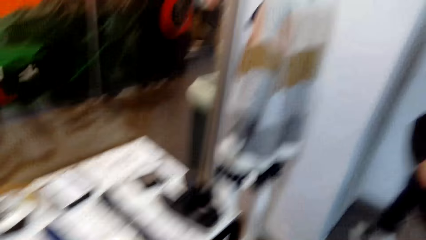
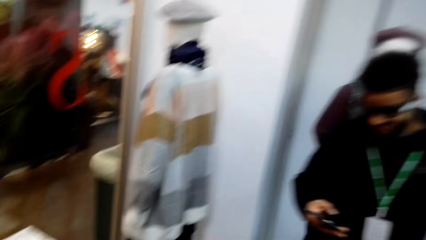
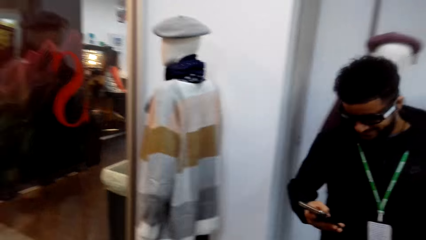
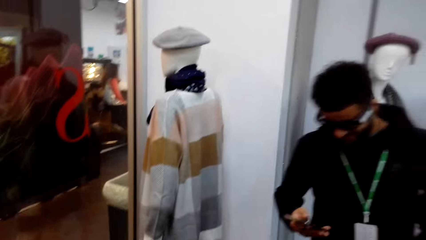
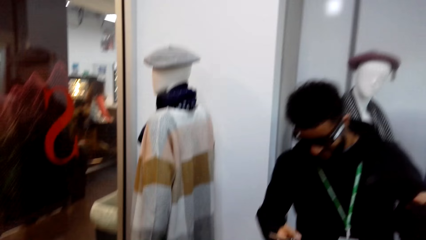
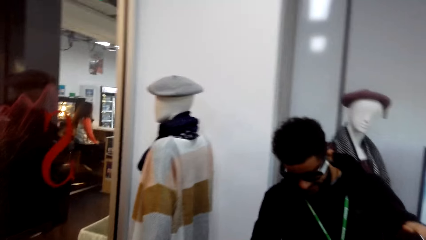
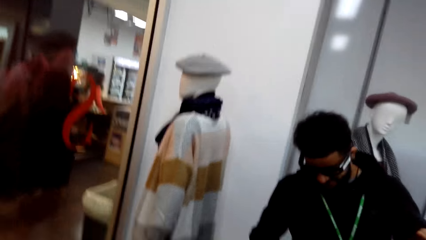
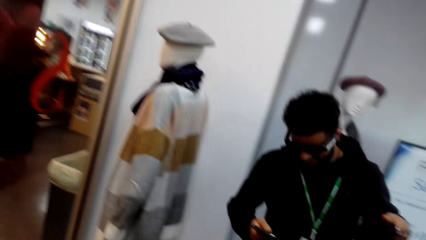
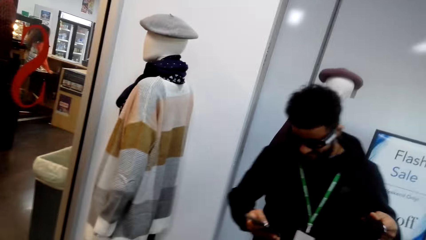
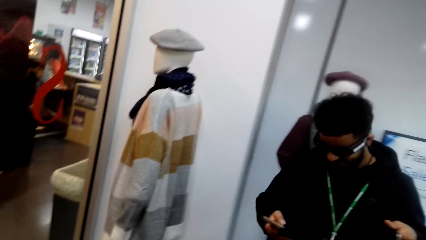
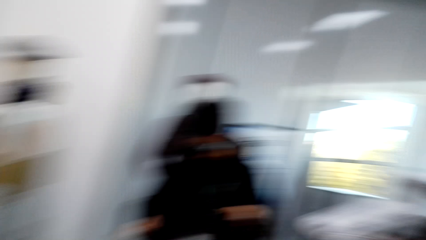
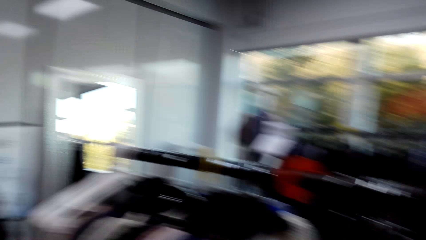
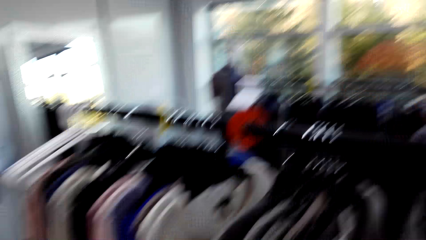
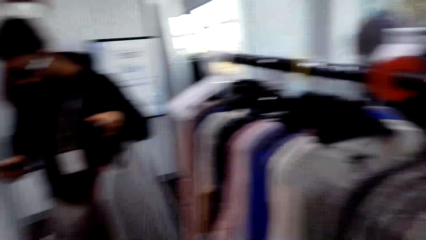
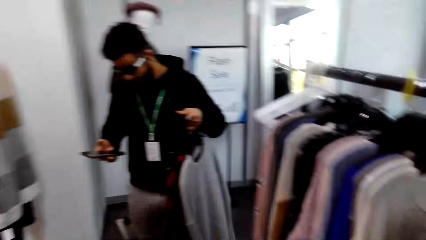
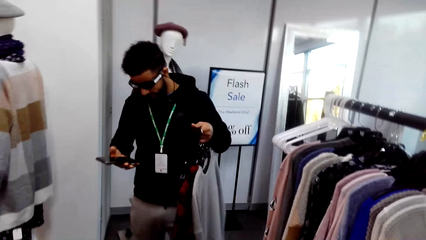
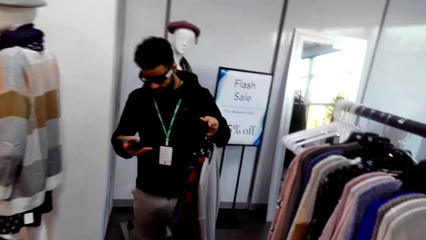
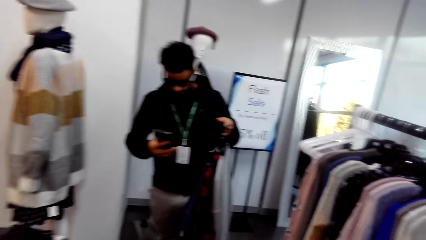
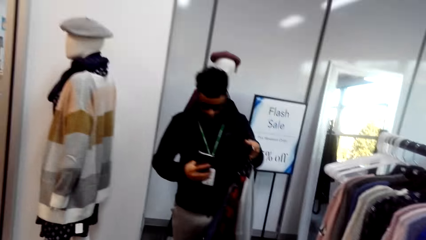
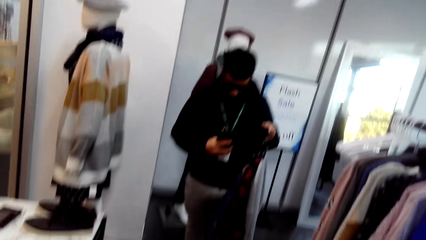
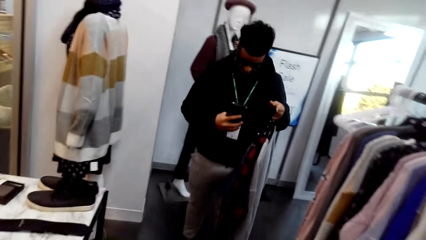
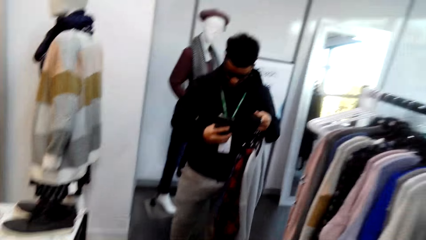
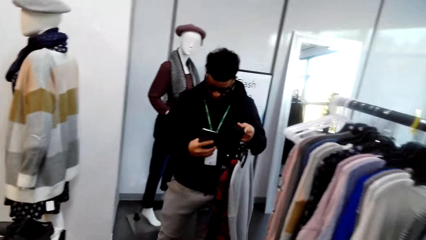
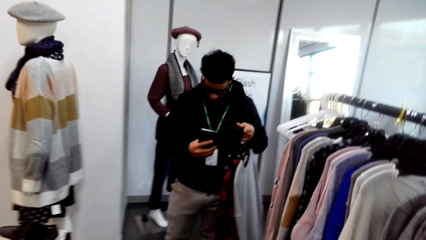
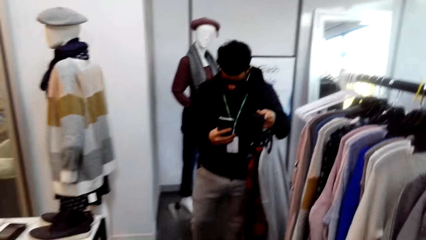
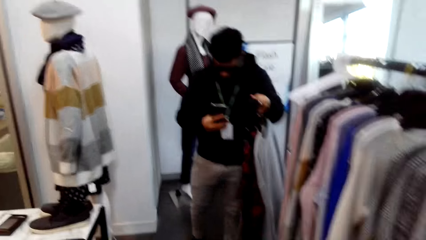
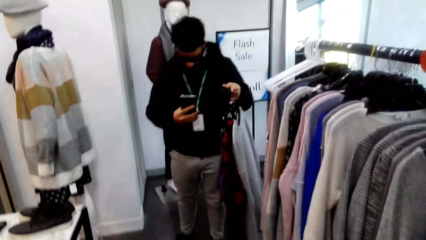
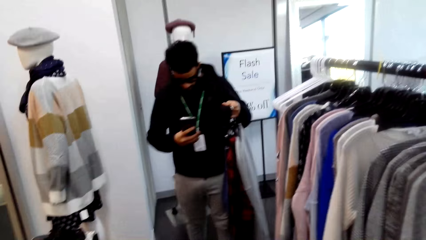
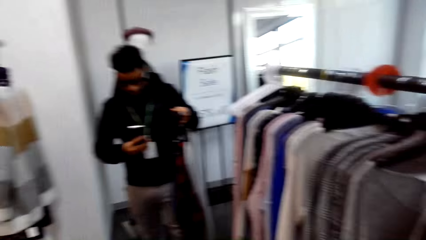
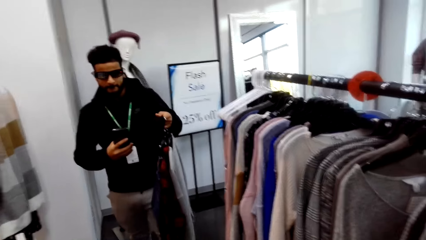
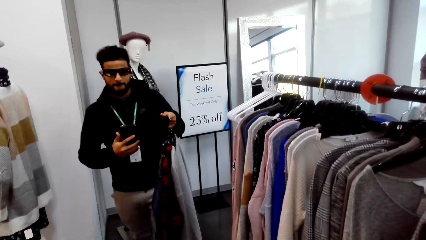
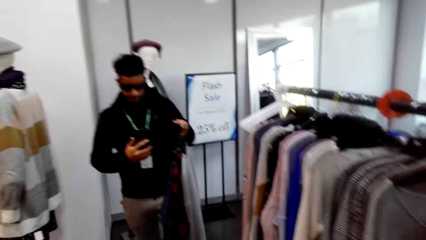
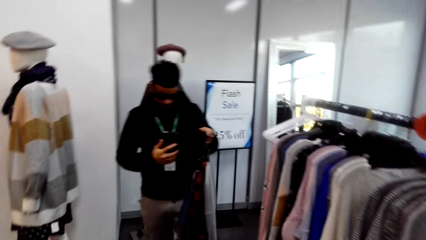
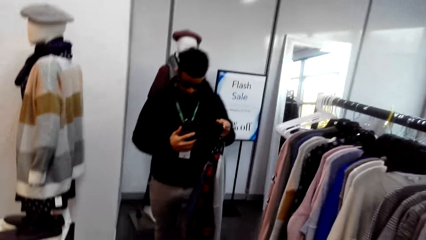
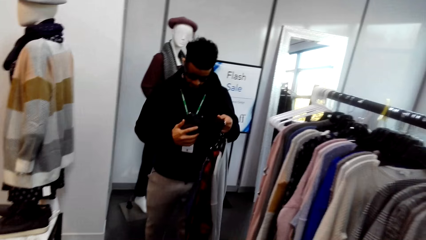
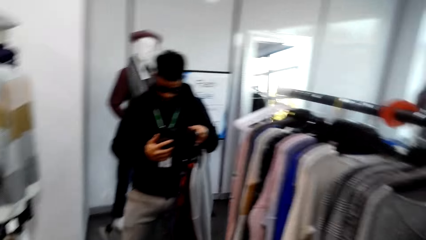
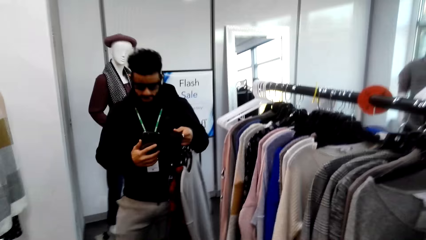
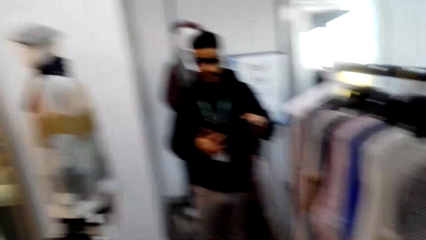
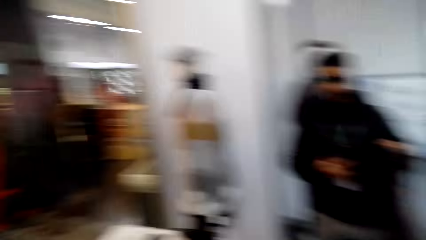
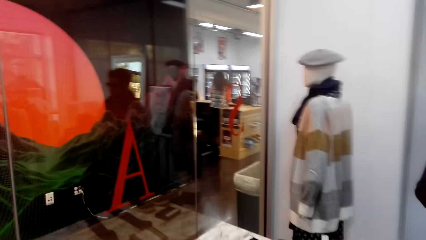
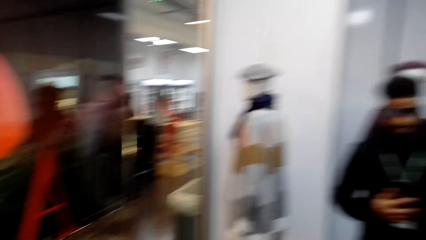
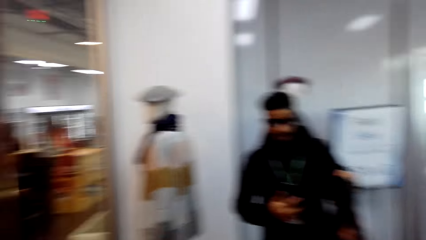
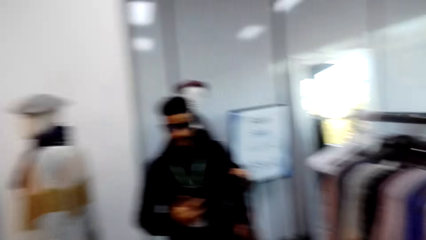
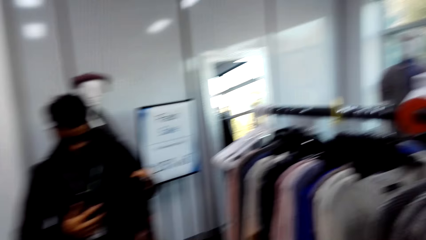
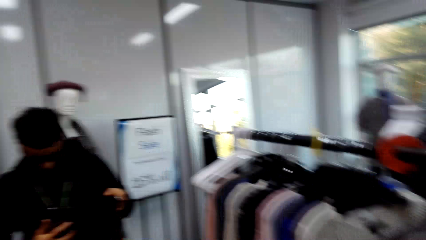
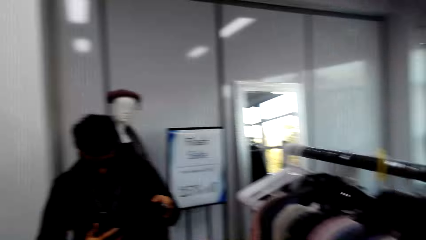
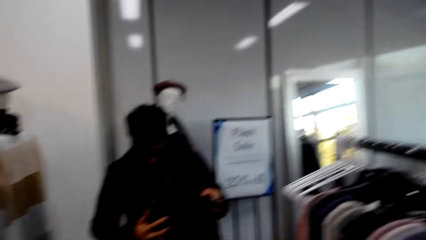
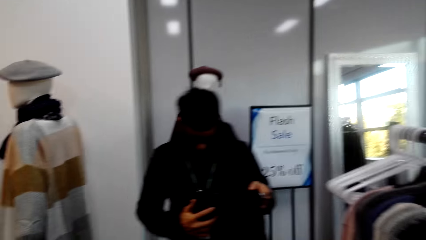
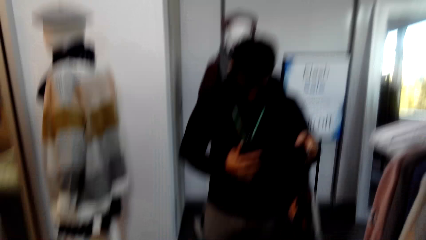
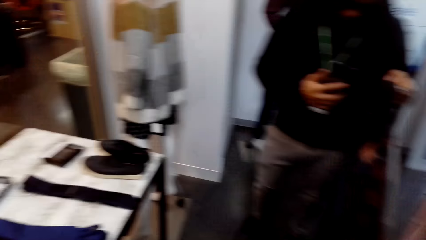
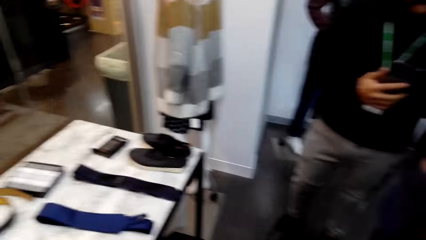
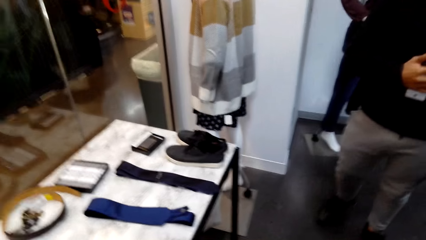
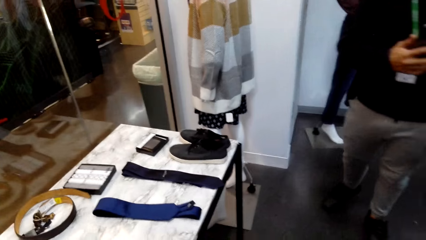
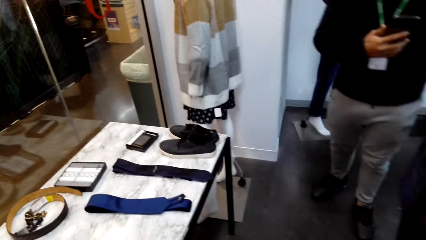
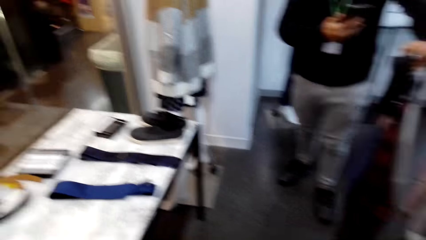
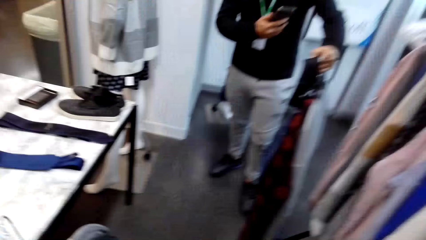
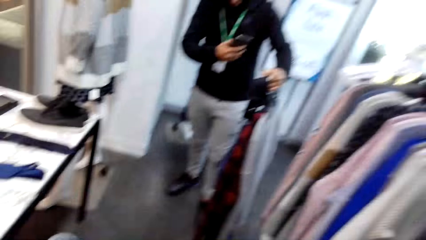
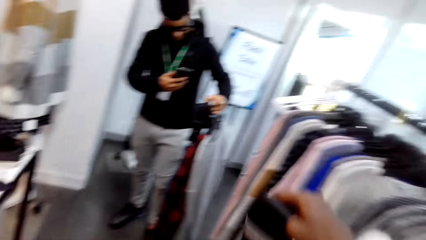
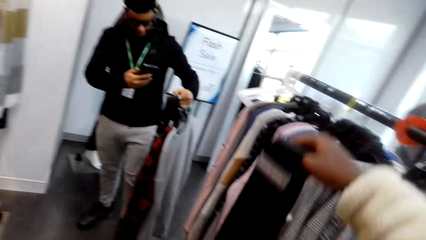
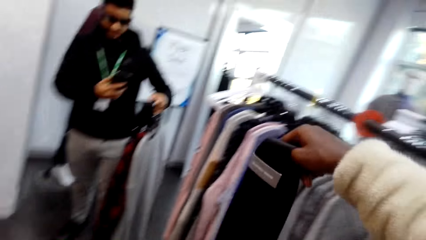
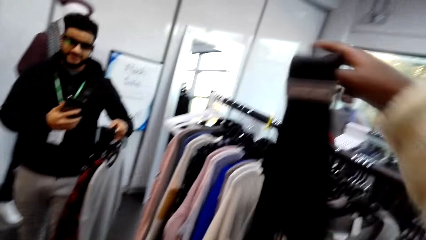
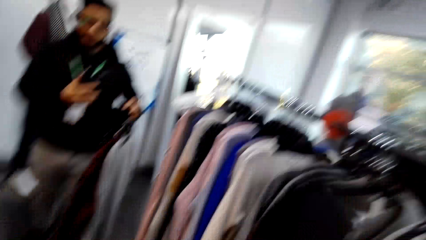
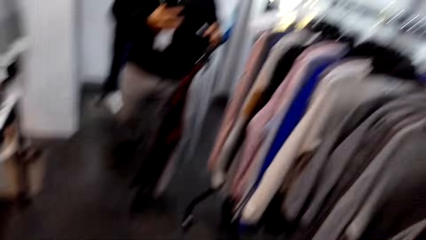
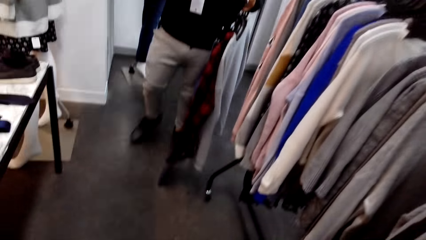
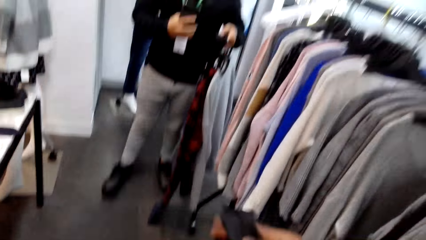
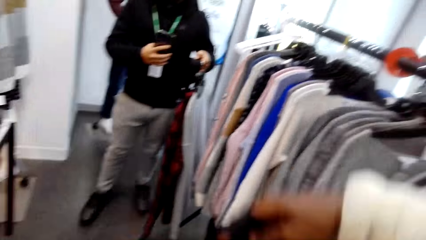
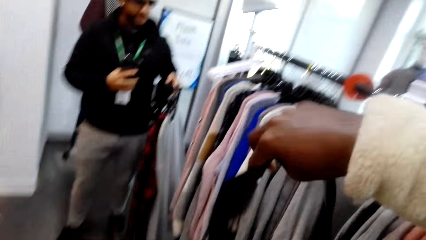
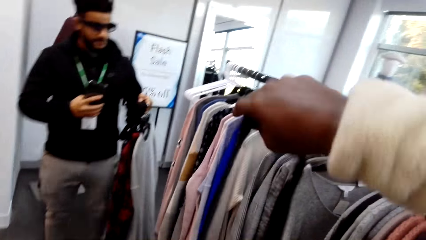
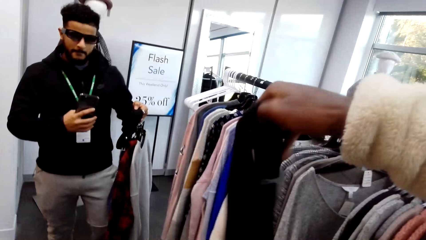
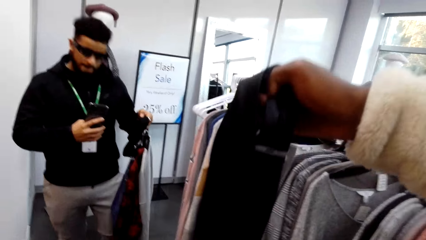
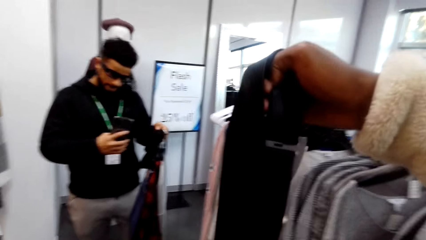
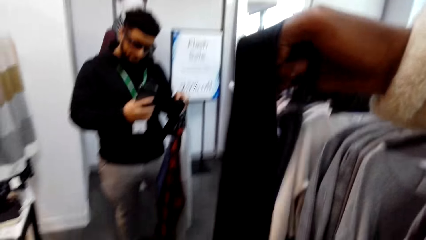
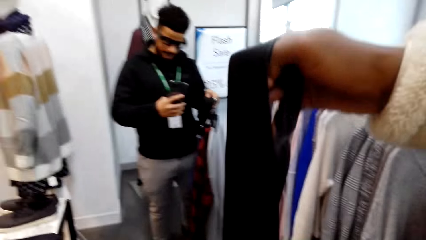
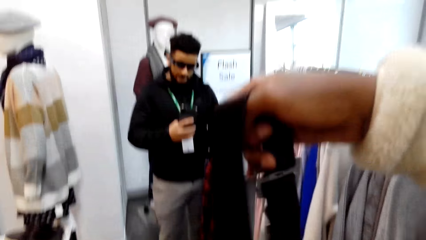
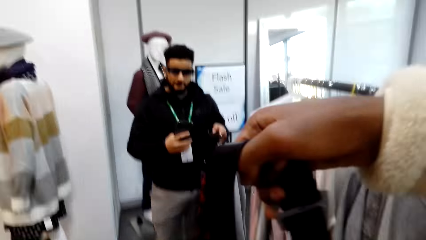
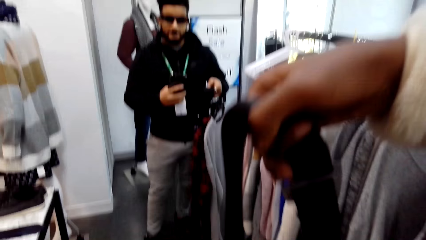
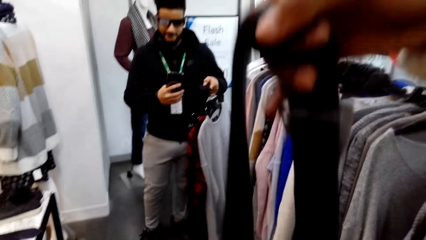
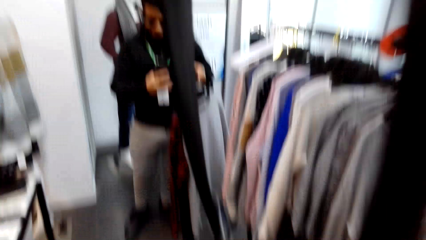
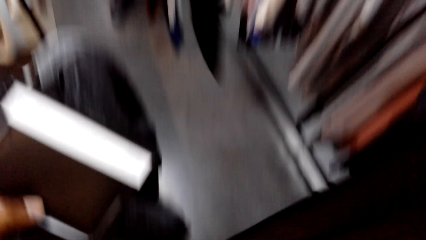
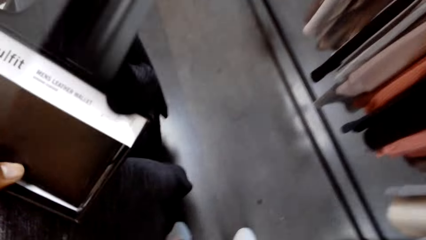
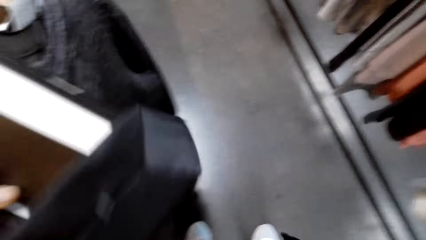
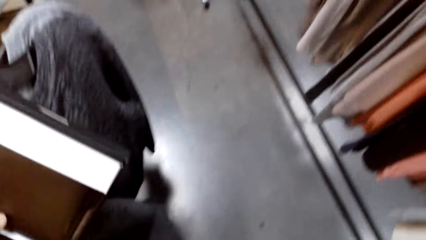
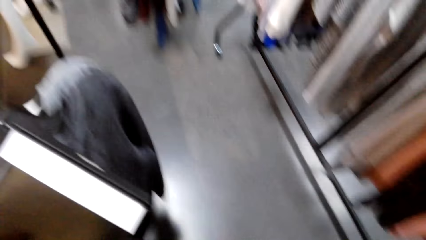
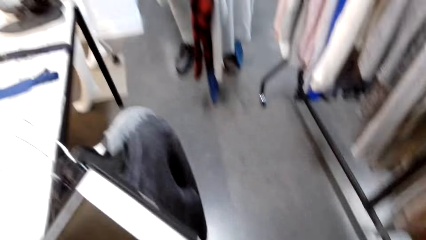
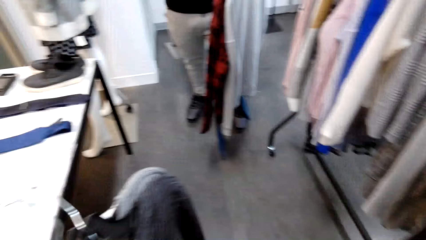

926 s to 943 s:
The man uses a phone. The camera wearer looks around the shop. They hold a belt. They pull up the tie.
